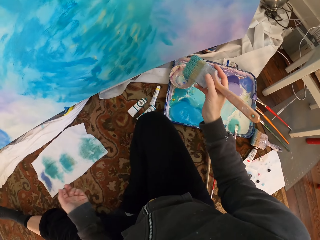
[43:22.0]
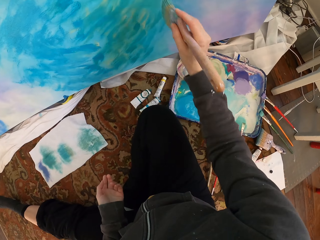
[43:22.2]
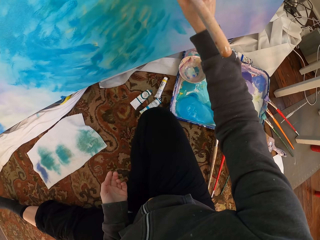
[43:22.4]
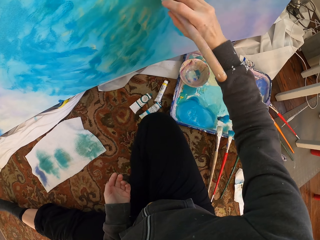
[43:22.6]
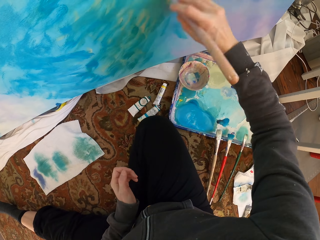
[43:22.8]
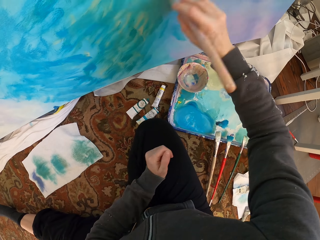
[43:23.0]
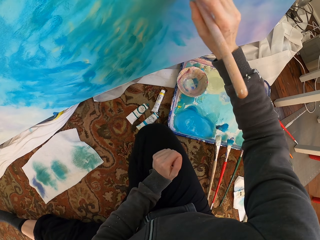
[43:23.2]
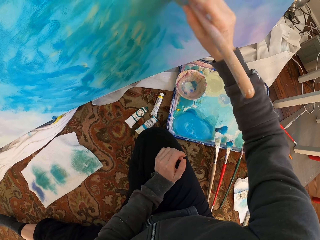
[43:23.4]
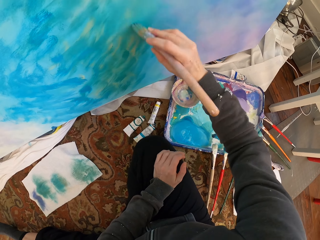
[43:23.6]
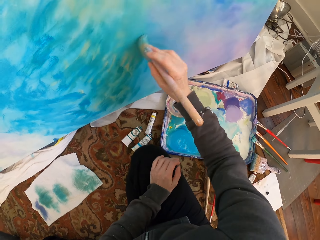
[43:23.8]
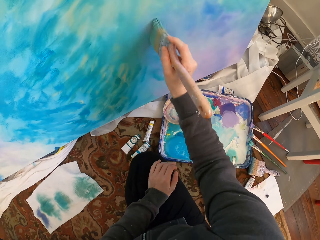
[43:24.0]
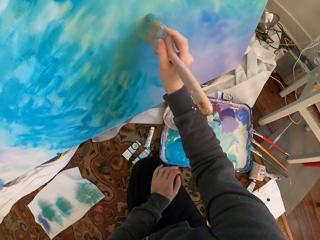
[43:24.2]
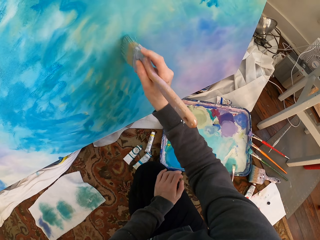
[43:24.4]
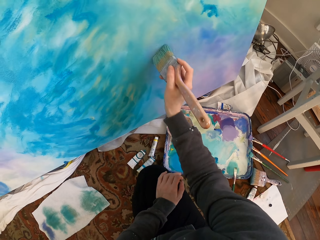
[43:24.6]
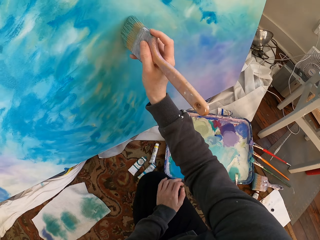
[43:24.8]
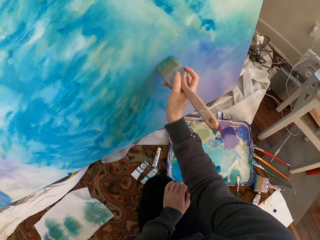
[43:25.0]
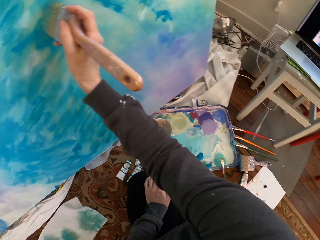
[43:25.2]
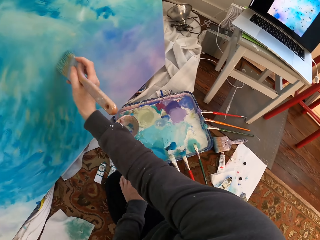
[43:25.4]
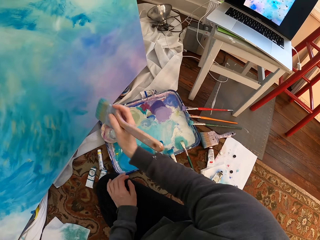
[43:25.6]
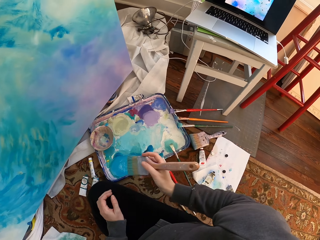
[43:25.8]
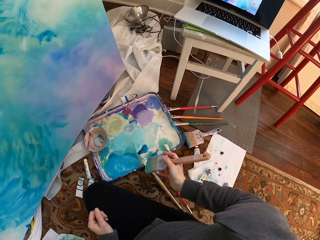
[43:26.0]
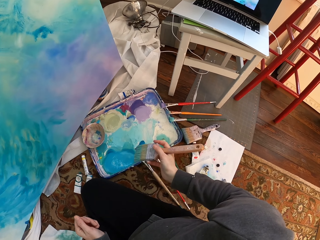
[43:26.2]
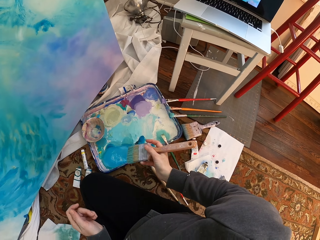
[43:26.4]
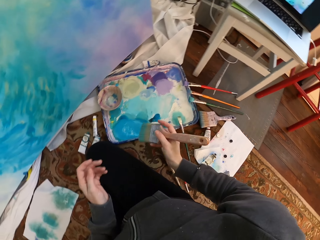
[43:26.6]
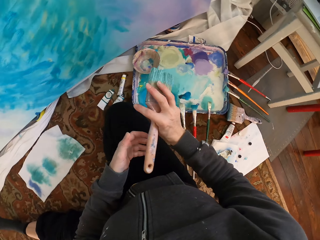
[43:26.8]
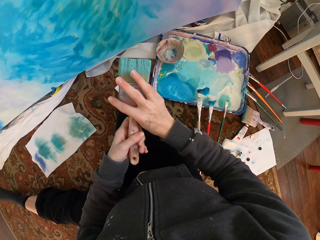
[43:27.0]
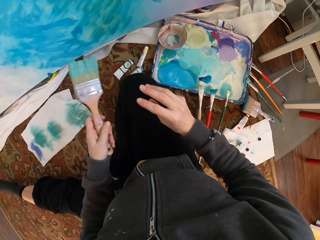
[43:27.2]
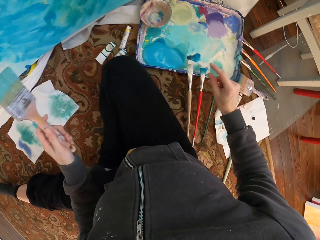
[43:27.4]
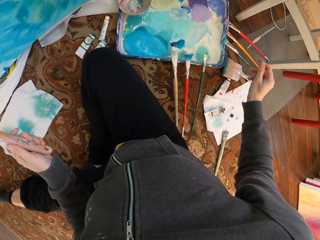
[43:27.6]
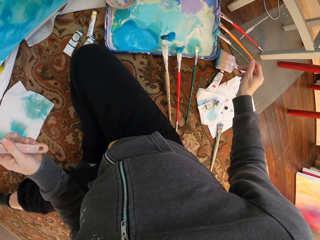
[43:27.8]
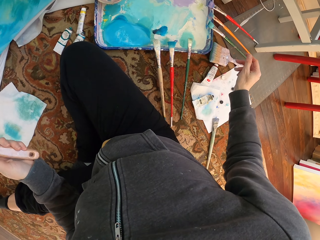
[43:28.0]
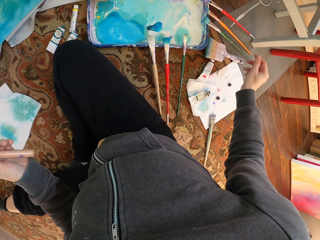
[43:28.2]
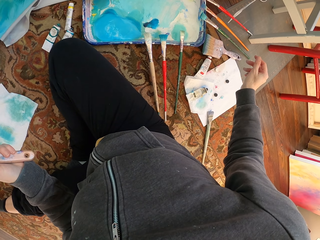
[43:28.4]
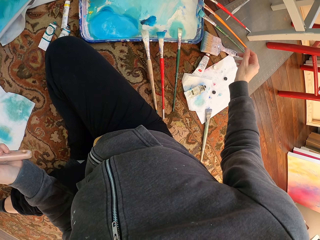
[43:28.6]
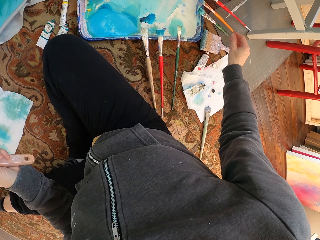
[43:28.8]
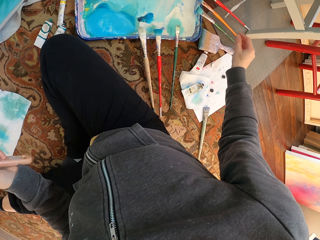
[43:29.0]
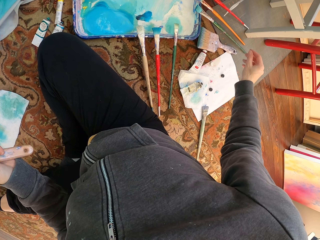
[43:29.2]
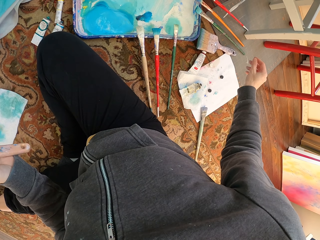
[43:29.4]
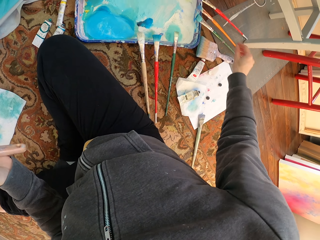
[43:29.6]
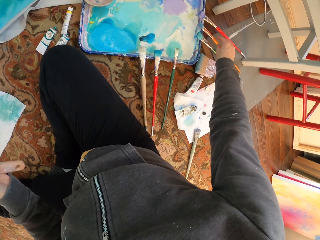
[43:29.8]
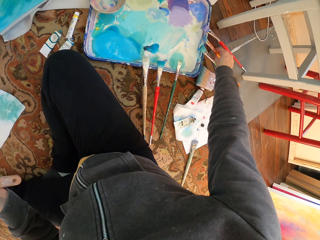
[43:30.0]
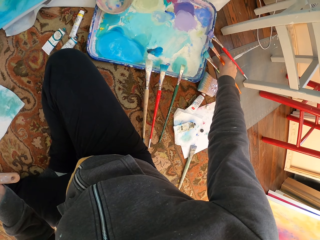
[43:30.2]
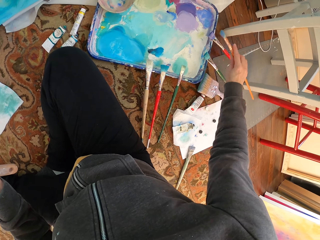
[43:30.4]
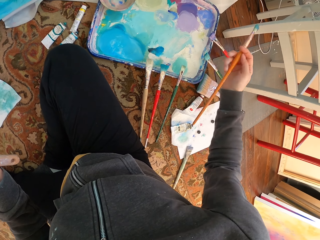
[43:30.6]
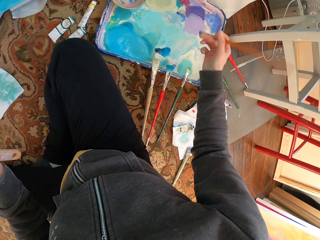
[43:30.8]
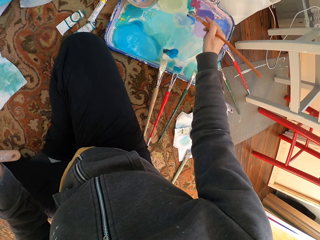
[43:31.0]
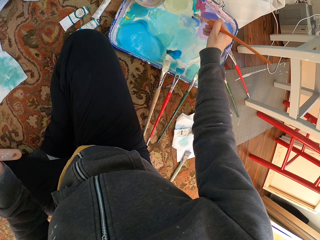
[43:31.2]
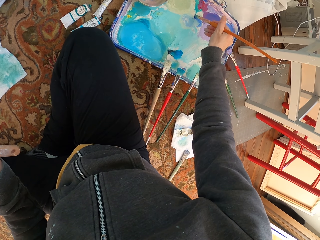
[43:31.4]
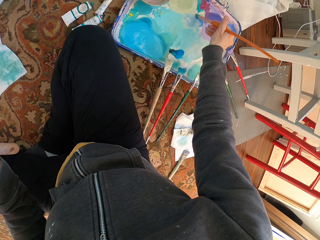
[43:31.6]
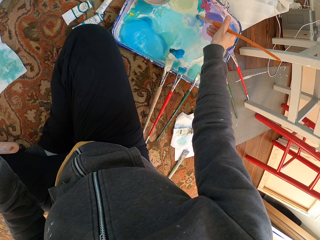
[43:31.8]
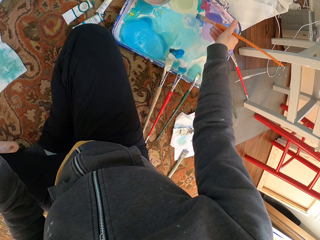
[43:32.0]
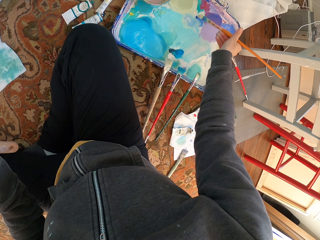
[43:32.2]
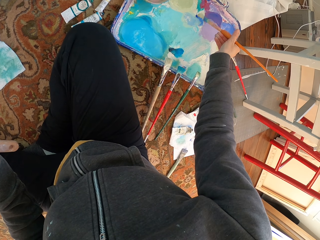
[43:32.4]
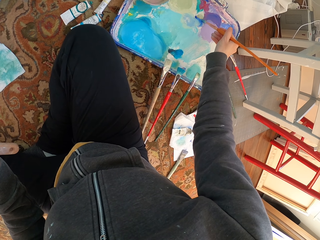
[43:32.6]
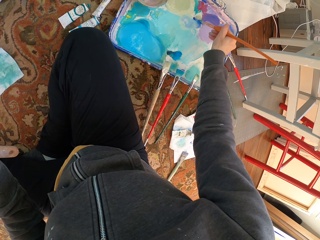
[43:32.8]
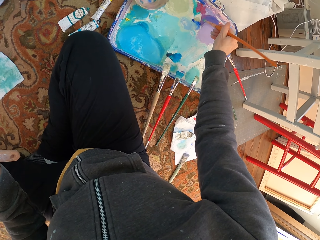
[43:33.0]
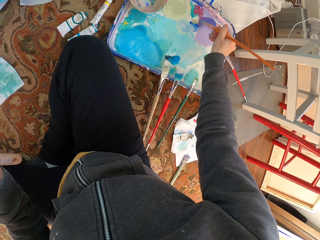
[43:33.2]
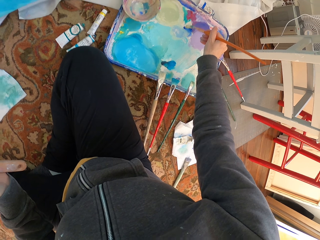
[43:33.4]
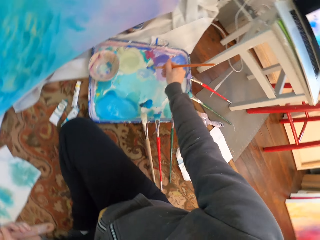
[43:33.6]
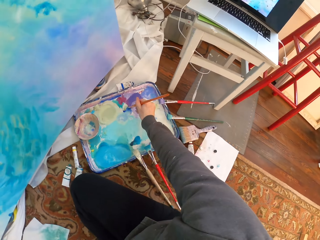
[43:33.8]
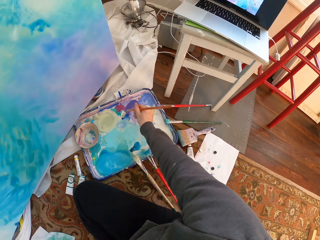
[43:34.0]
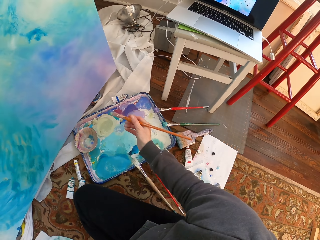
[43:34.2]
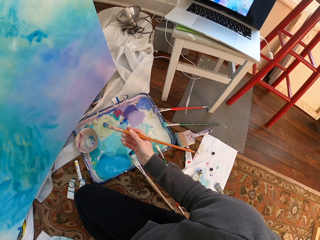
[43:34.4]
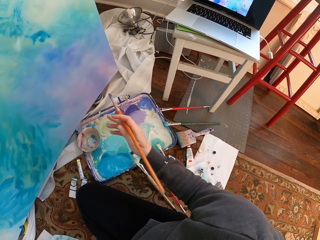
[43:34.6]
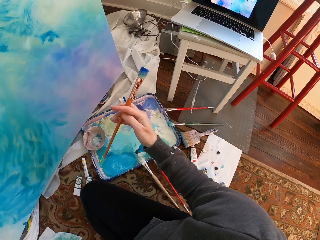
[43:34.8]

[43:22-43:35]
The camera wearer holds the brush. They paint. They remove the brush from the paint work. They exchange the brush from right to left hand. They roll the brush. They stretch their hand. They take the small brush from the paint holder. They dip the brush in paint.

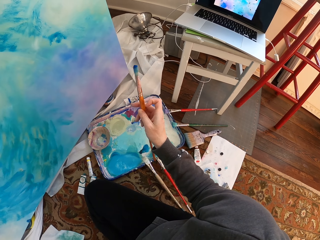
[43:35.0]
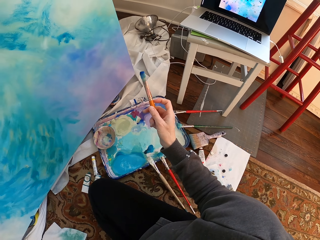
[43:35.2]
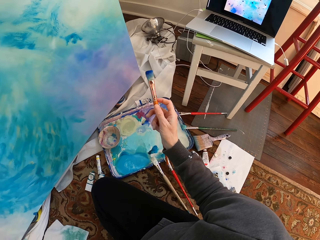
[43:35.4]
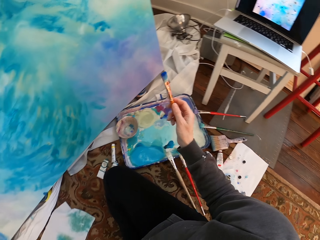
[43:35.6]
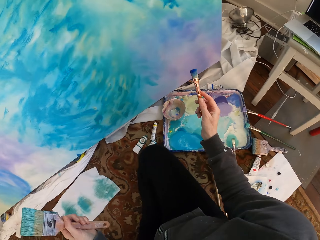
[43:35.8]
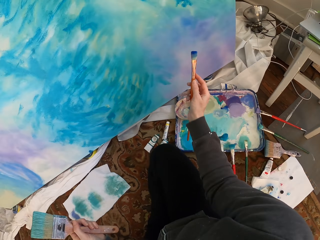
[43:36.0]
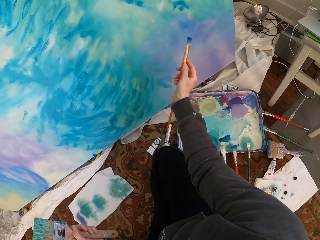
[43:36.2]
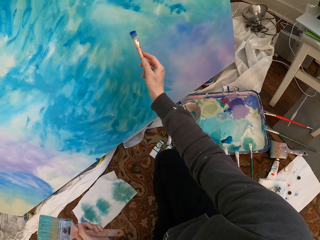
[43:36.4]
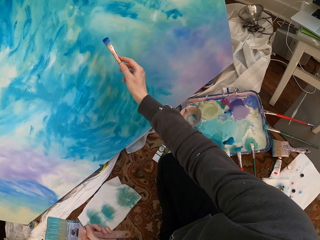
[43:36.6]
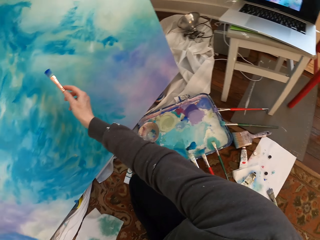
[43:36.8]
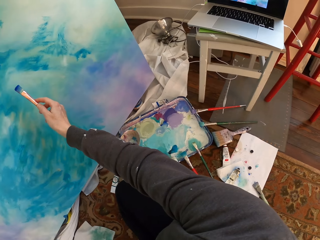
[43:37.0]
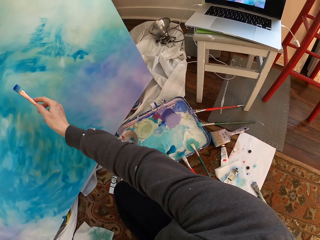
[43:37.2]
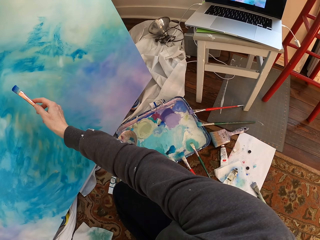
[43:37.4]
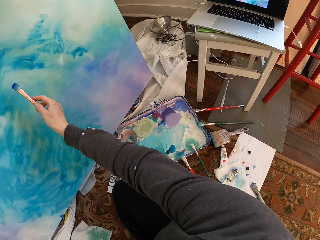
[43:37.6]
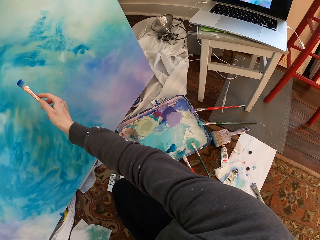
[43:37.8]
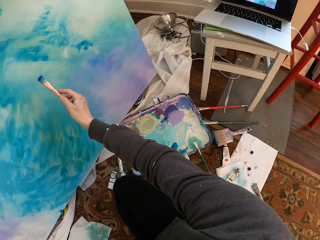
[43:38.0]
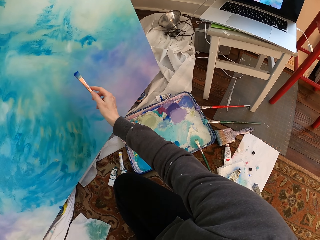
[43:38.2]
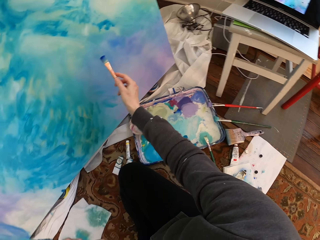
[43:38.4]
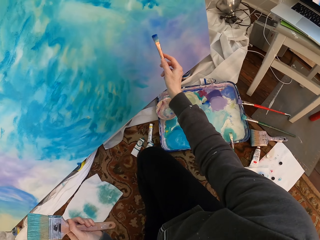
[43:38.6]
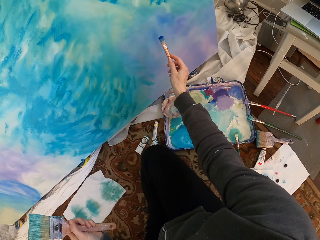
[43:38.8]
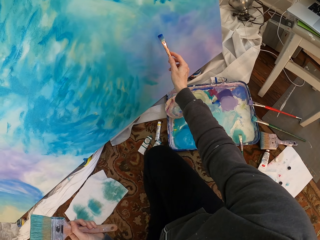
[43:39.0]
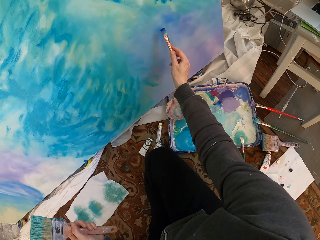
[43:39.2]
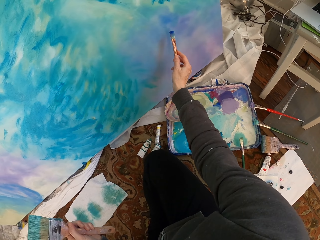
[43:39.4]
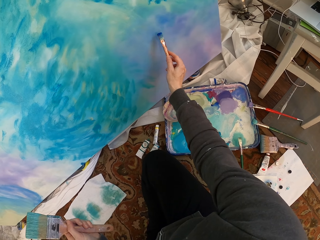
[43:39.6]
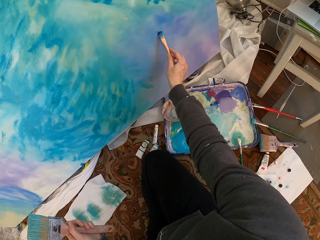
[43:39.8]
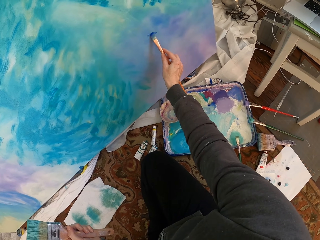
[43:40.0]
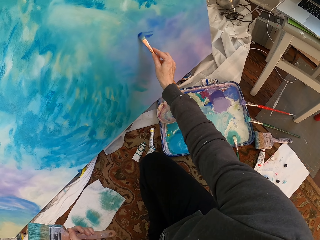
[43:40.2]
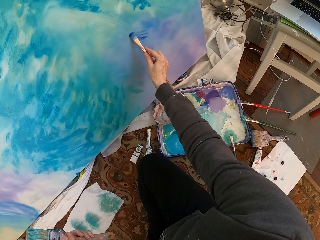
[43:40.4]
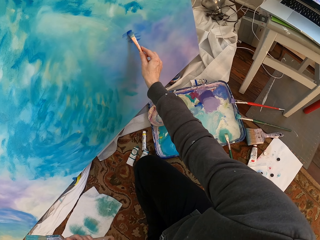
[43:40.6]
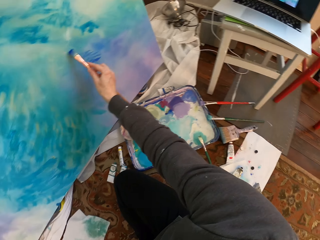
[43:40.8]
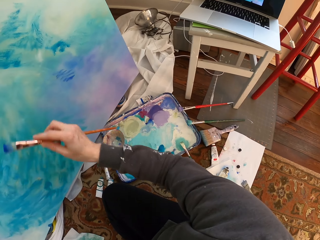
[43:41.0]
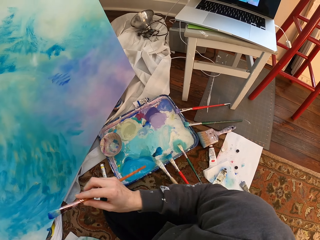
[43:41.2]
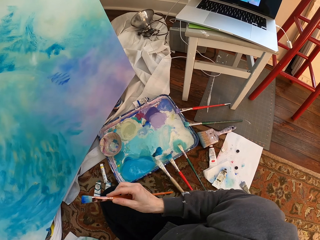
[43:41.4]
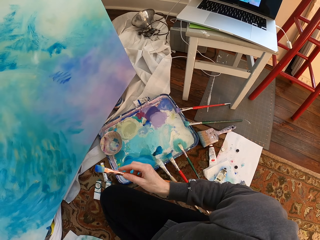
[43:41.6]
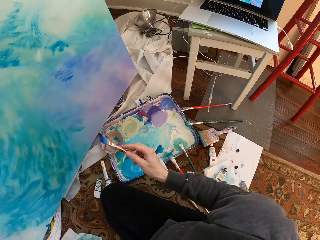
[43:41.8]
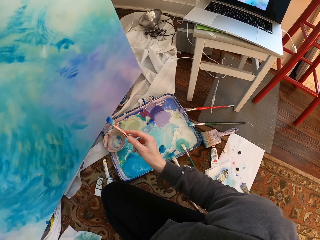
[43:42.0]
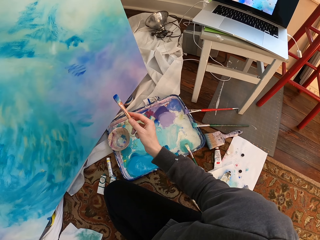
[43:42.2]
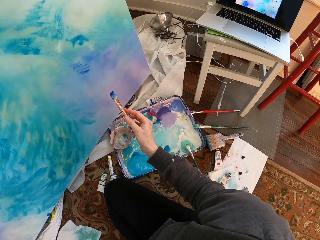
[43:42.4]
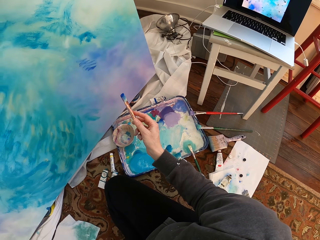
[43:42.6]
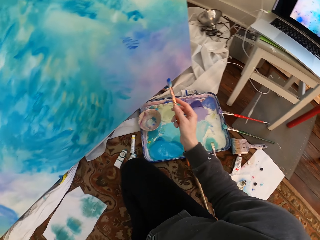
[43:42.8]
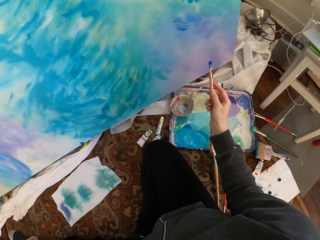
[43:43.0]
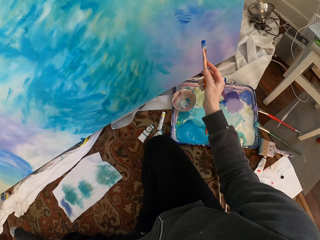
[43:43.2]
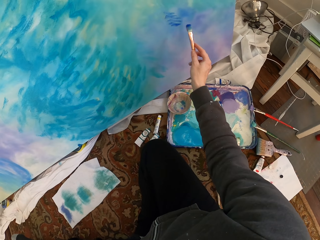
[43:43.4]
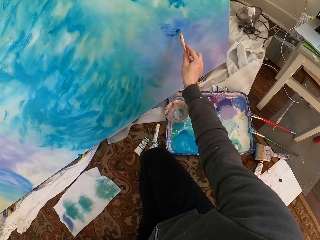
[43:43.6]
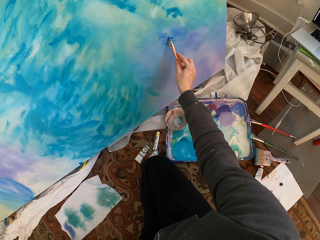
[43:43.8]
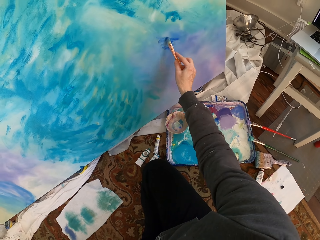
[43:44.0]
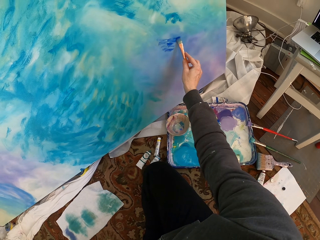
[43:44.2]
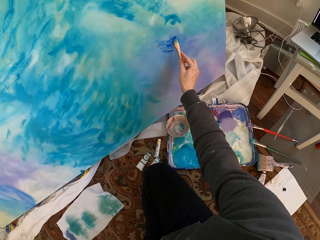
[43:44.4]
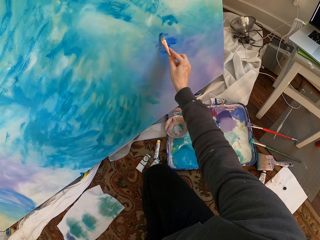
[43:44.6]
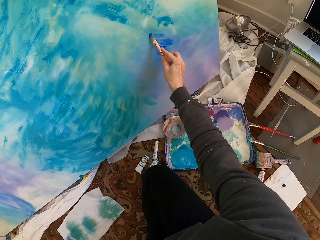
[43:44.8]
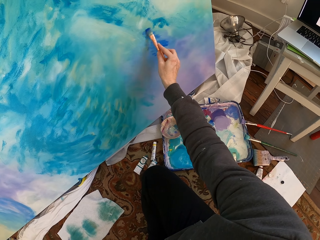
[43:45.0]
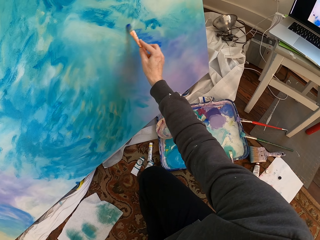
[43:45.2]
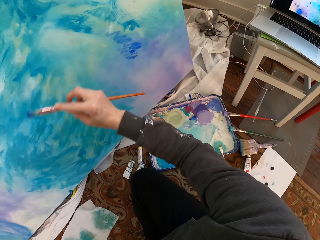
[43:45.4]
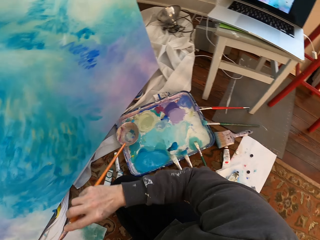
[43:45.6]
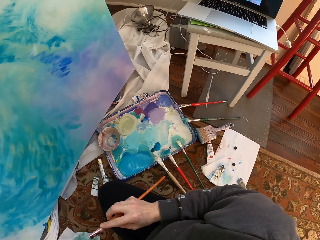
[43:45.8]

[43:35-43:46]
The camera wearer brings the brush closer to the paint work. They paint the wall with the brush. They remove the brush from the paint work. They paint.
